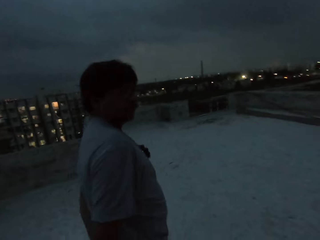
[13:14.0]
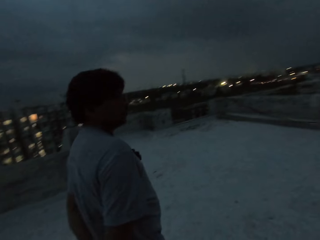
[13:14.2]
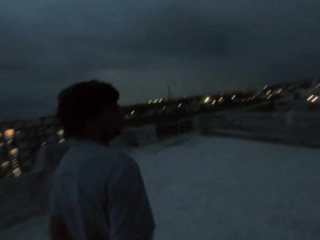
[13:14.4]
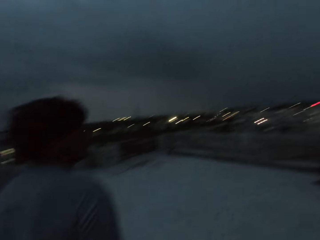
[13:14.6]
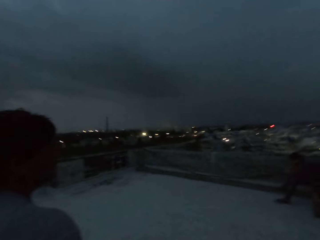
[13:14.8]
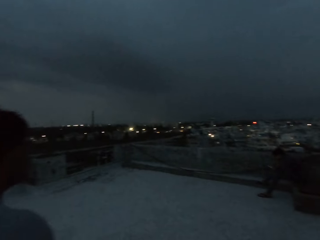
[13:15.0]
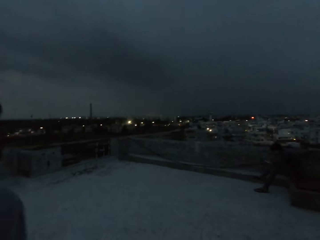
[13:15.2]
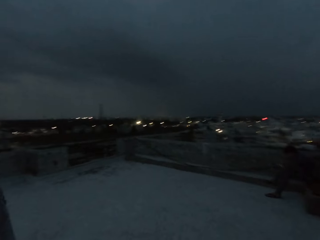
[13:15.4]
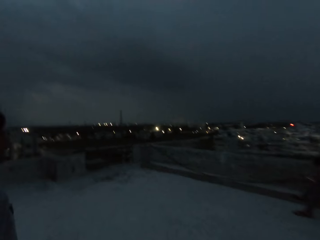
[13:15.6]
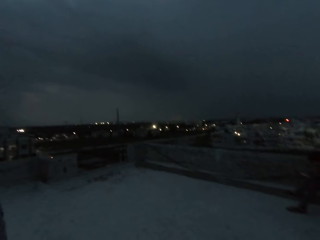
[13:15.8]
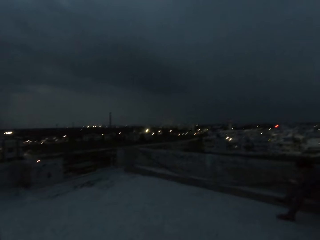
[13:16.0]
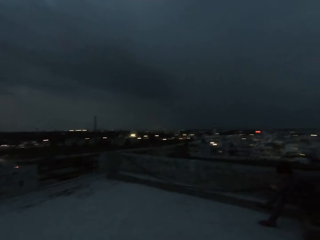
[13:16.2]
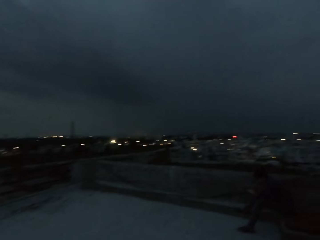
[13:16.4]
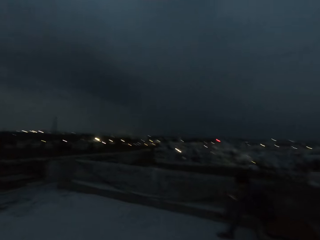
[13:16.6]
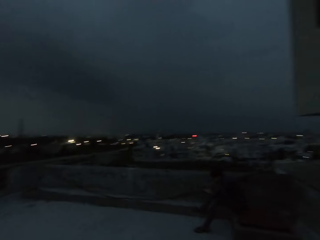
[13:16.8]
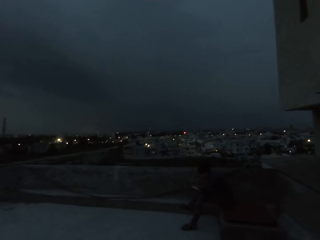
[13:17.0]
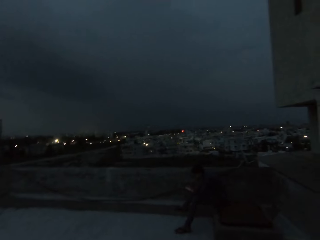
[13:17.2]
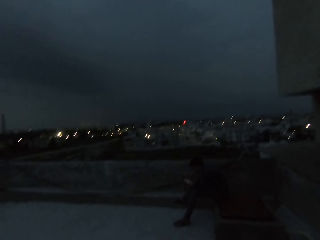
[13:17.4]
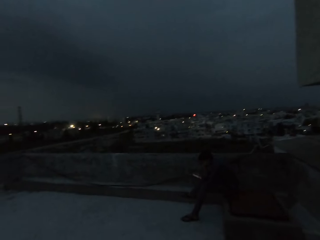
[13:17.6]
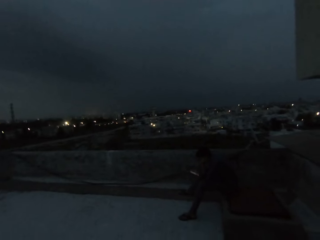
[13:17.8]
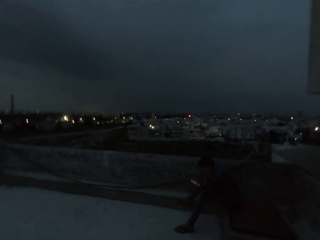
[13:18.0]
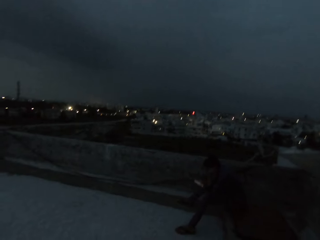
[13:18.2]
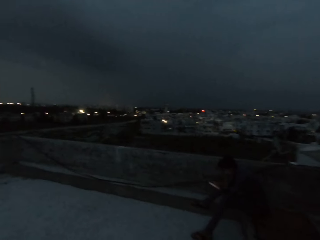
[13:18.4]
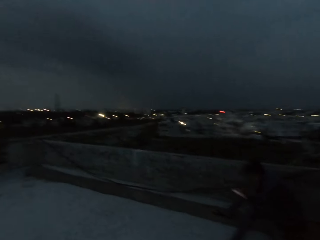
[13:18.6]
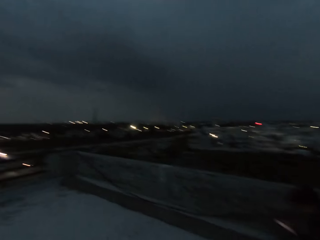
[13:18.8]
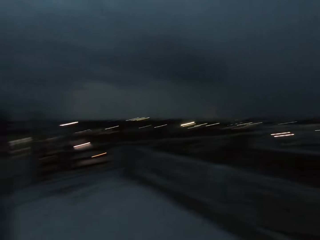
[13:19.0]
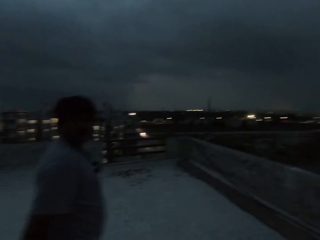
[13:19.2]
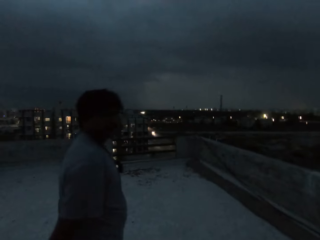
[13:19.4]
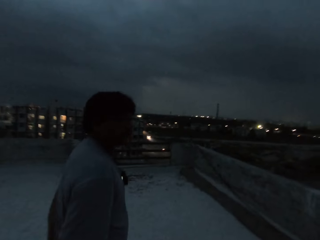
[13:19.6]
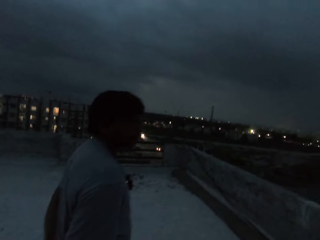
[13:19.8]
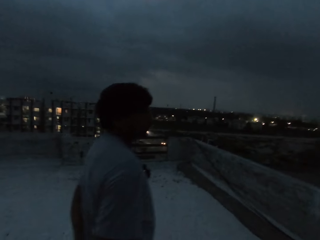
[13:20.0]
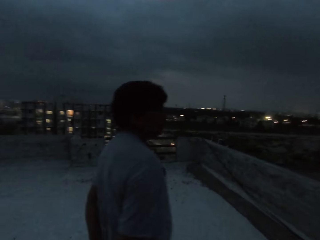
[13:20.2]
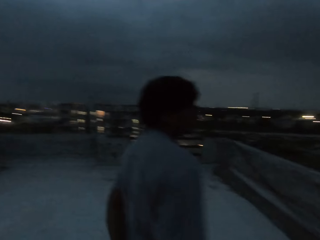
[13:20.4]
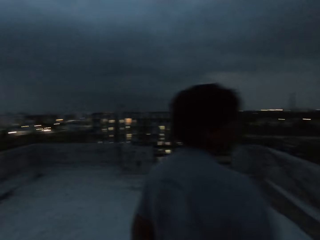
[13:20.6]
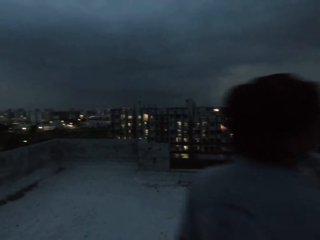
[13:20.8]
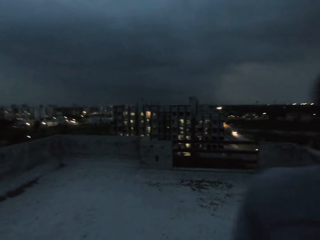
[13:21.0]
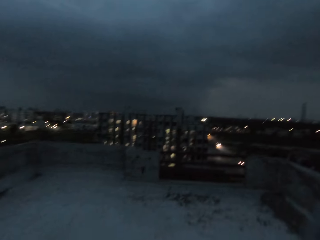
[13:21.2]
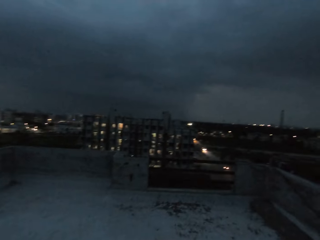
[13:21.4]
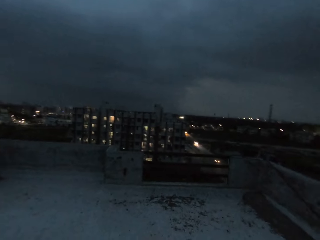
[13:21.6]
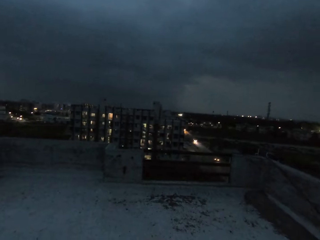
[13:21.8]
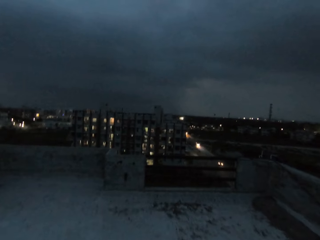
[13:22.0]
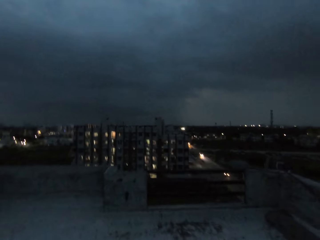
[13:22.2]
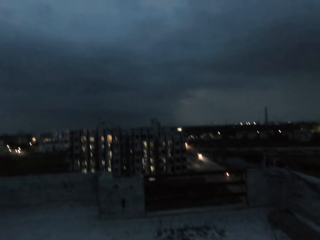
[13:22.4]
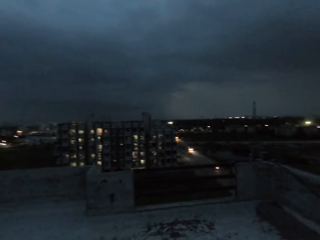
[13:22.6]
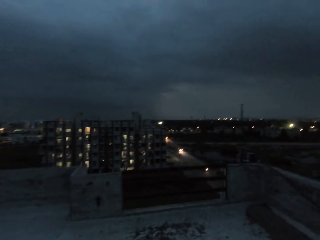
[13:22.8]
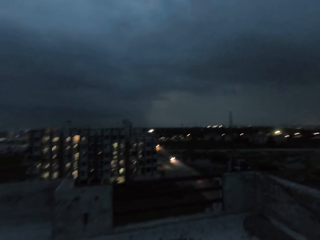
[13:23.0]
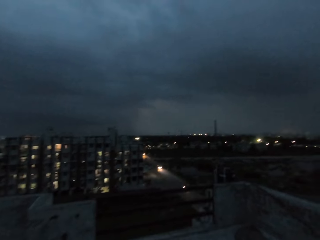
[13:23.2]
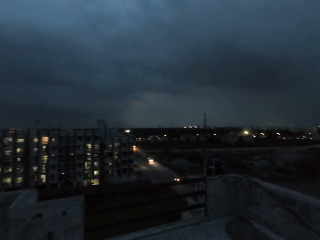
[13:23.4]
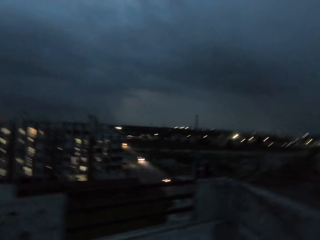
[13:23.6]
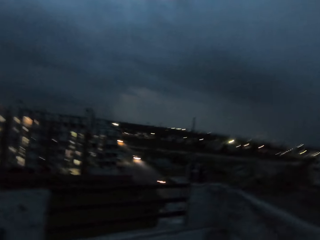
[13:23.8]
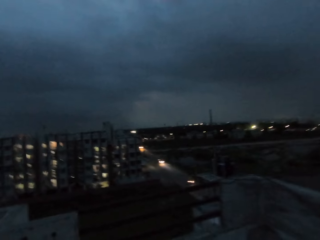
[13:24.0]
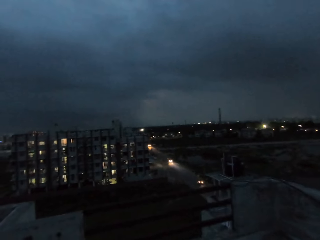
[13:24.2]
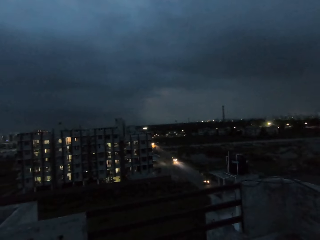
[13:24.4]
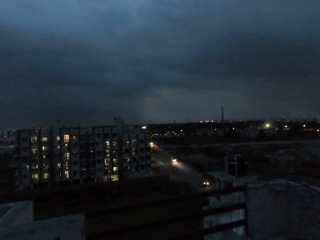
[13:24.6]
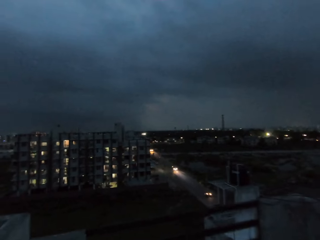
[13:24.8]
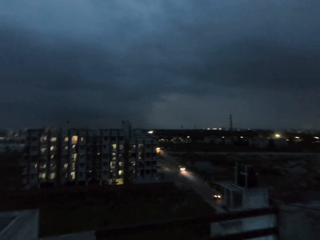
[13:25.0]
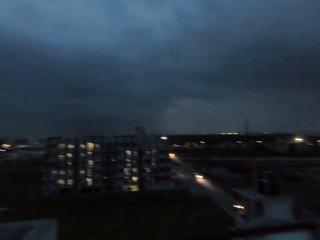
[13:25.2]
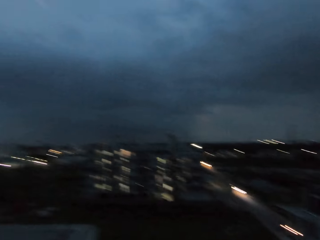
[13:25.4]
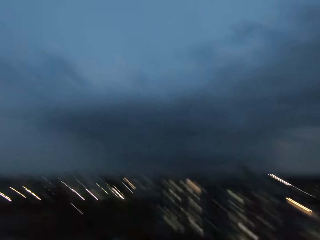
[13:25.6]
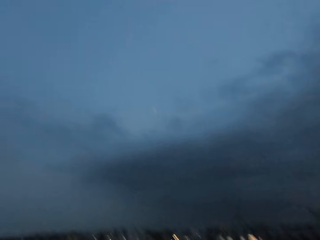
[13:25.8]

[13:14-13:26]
The camera wearer walks around.

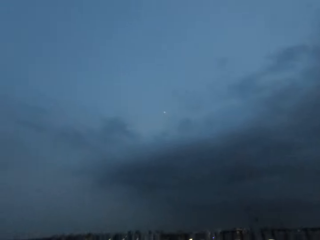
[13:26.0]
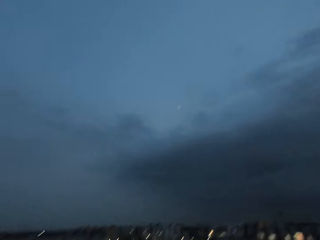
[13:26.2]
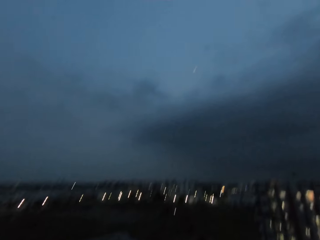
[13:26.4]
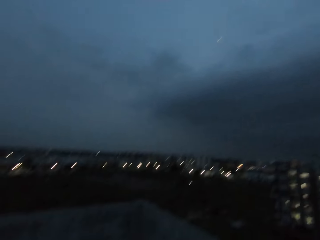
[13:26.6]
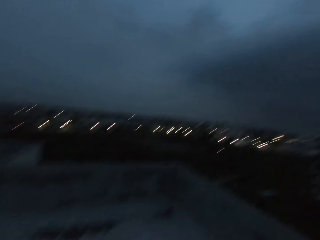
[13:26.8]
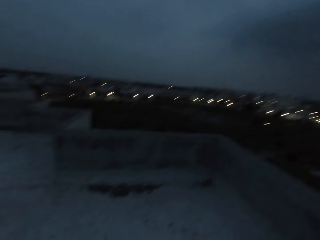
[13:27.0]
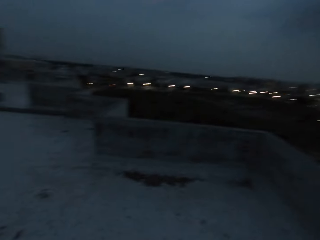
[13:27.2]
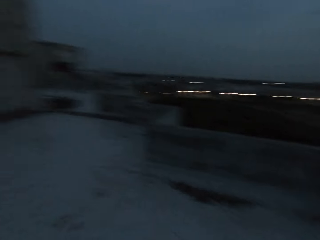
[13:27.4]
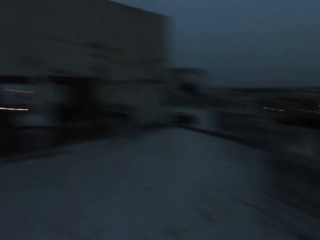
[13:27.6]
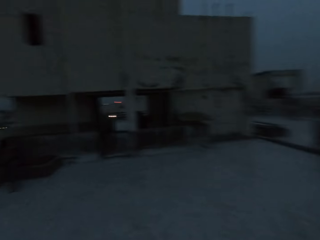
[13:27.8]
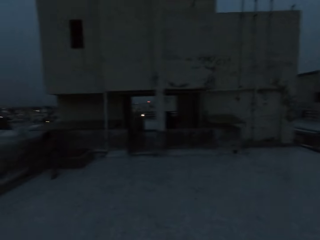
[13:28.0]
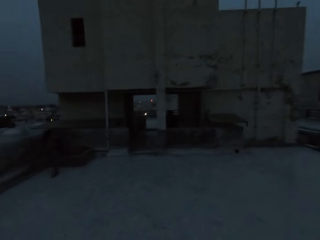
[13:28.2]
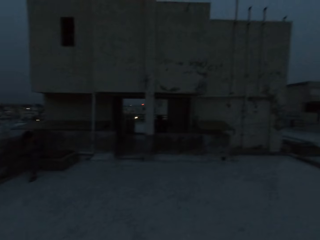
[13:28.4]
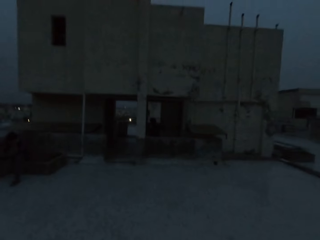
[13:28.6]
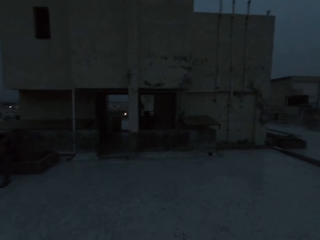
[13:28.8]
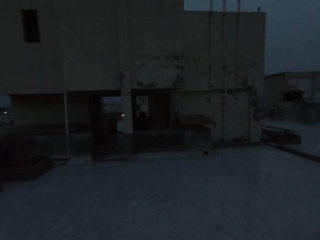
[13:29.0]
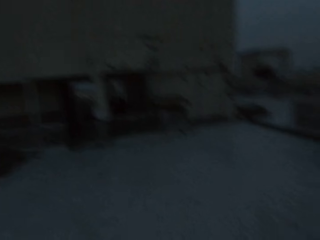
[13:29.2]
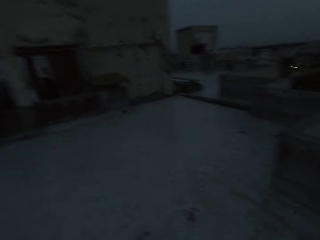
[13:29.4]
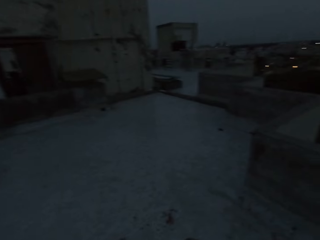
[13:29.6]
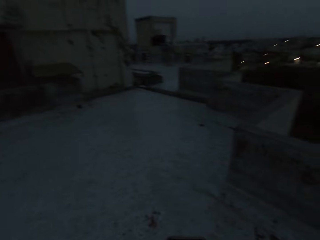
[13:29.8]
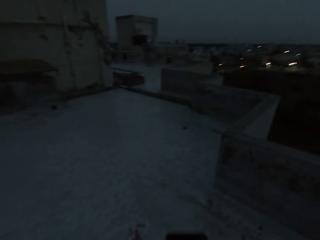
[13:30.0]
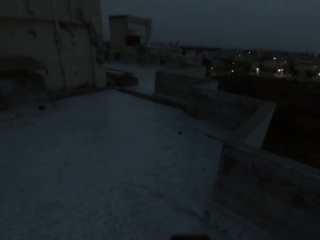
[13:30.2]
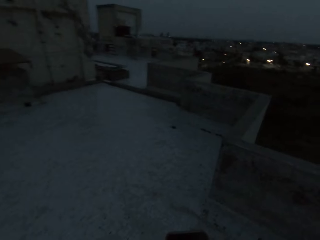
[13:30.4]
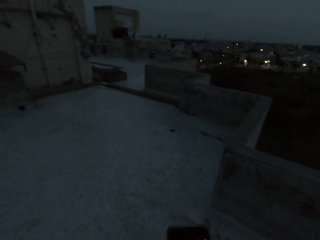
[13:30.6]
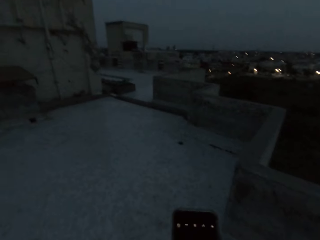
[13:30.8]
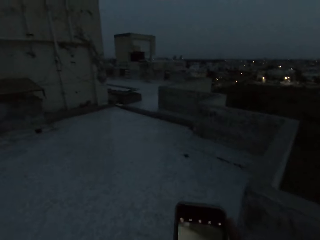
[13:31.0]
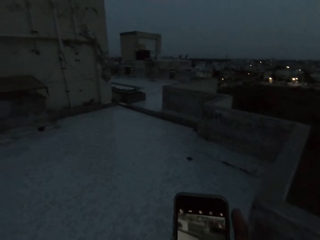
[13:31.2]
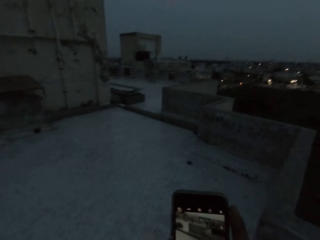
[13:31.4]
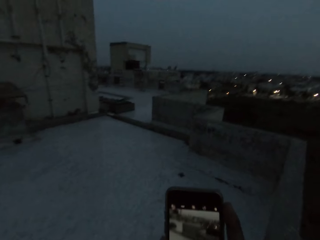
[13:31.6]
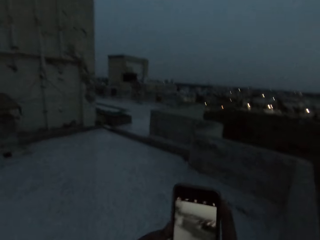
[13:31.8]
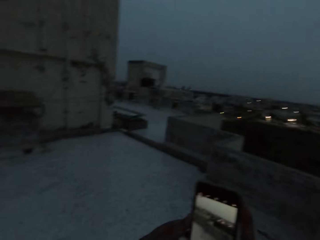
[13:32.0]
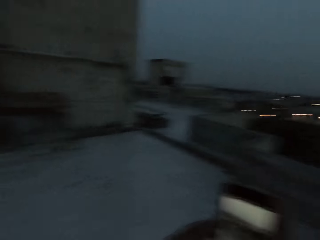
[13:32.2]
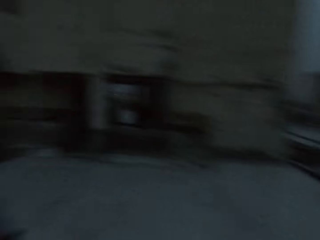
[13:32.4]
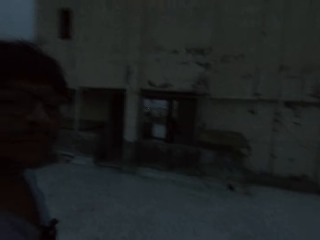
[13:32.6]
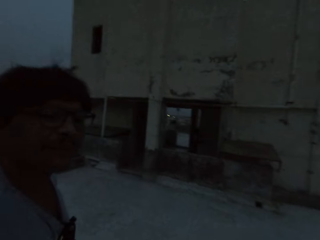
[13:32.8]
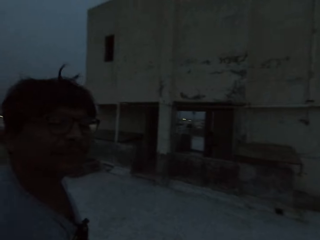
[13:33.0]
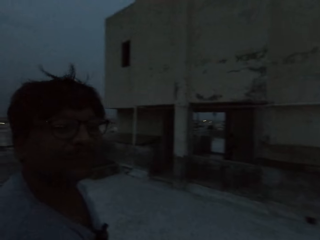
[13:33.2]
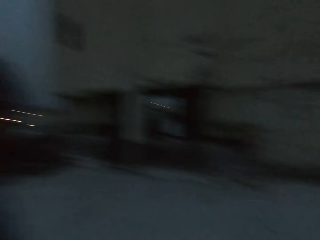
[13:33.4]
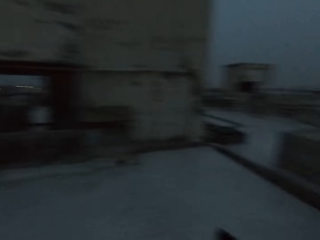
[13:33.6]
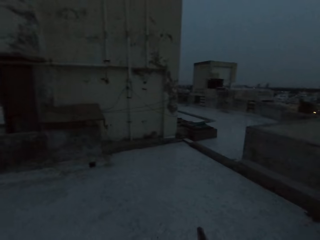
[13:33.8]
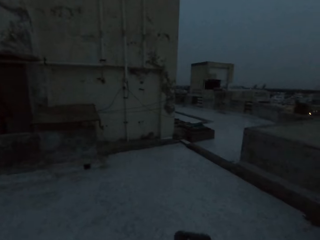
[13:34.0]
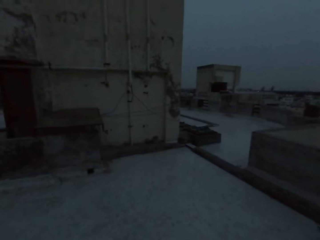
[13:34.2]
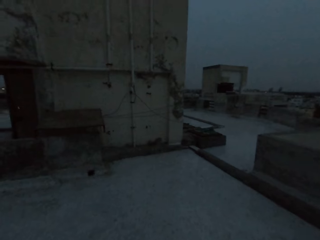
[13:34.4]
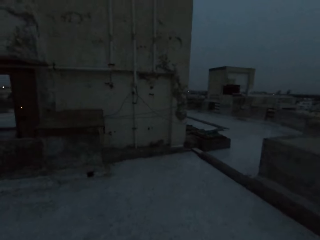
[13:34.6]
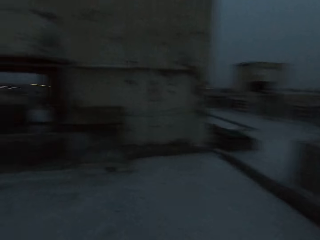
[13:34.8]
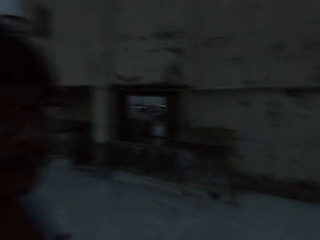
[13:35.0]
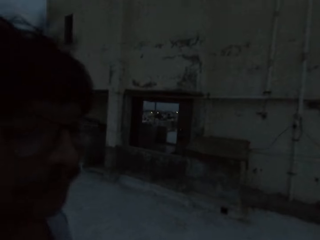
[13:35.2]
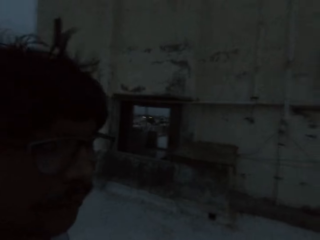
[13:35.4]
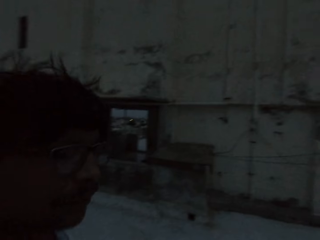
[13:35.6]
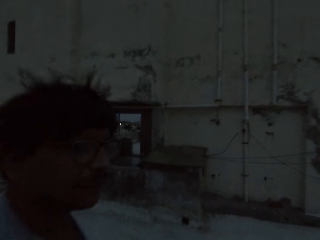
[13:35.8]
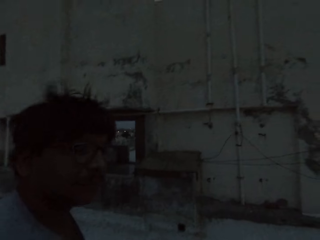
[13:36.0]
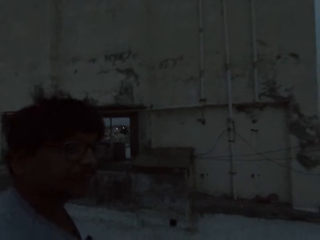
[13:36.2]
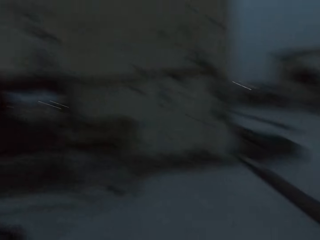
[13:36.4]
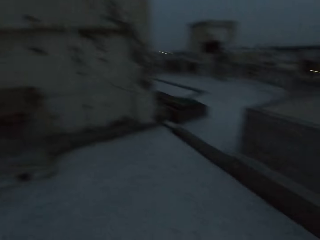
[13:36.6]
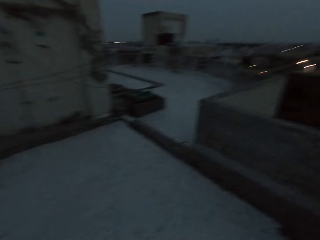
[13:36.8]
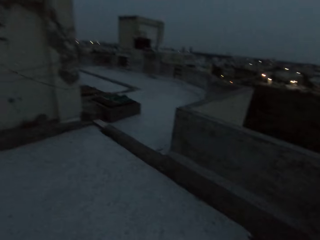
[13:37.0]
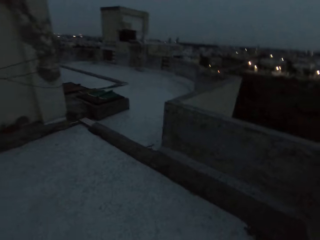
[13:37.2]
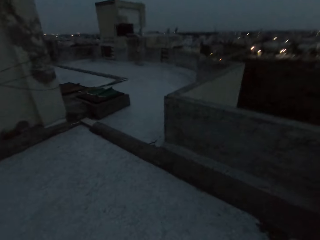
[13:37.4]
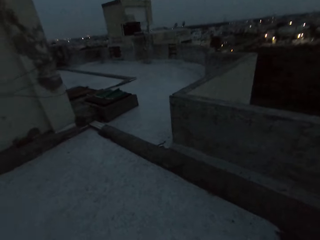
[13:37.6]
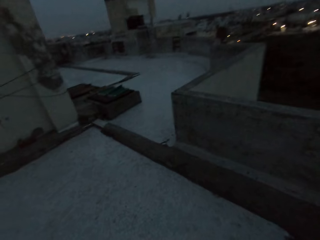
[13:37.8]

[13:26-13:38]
The camera wearer operates a phone with his hands. He scrolls the phone. He interacts with a man.
